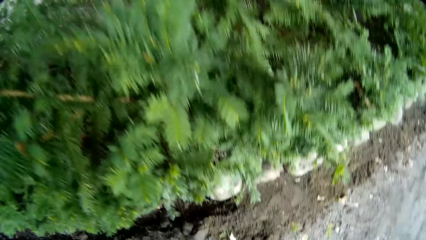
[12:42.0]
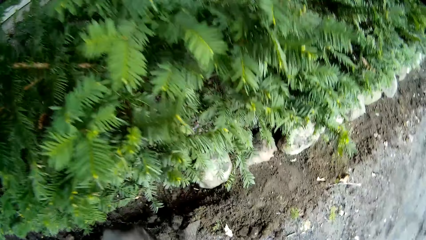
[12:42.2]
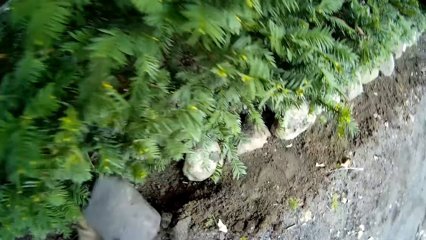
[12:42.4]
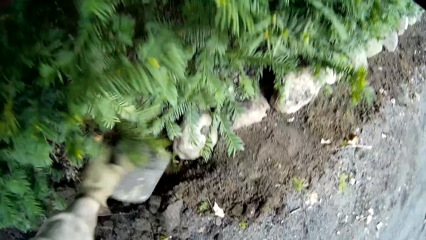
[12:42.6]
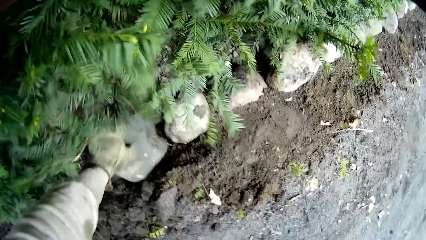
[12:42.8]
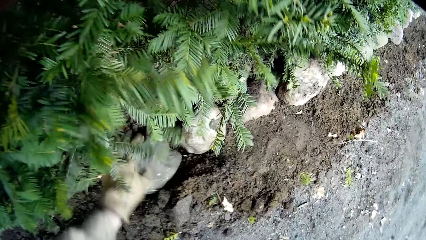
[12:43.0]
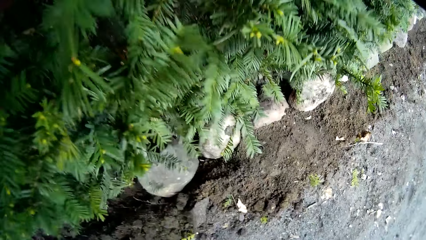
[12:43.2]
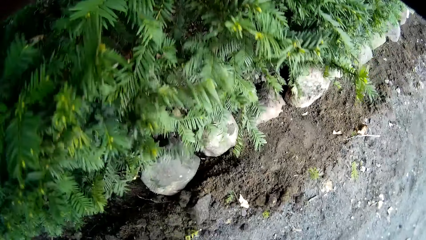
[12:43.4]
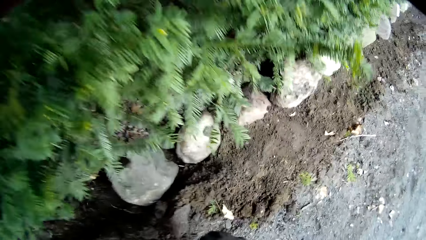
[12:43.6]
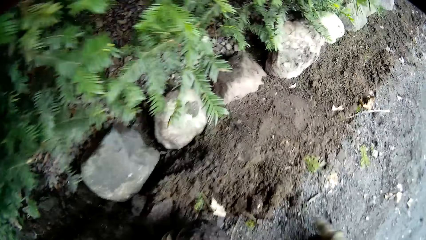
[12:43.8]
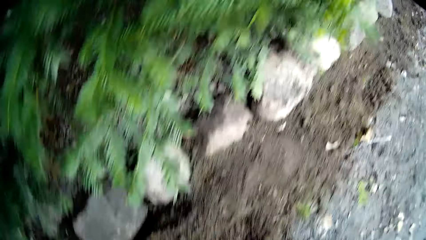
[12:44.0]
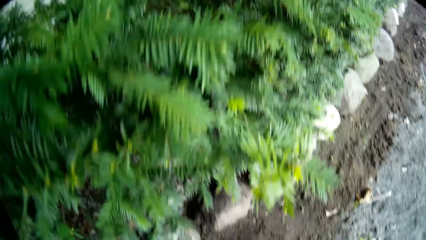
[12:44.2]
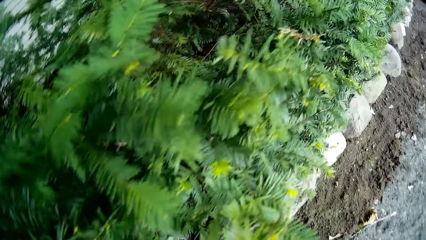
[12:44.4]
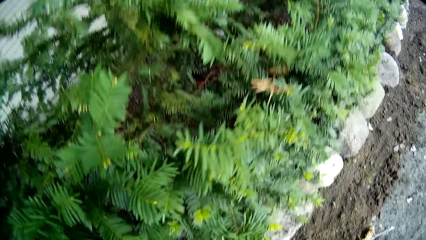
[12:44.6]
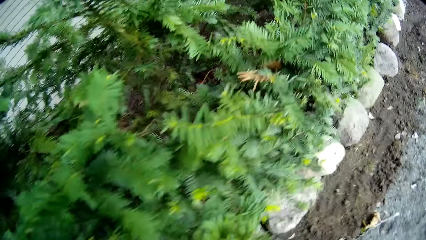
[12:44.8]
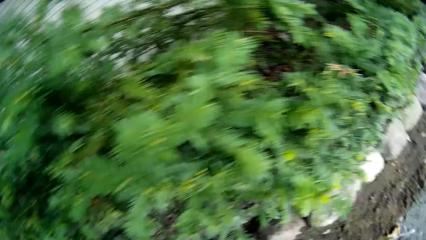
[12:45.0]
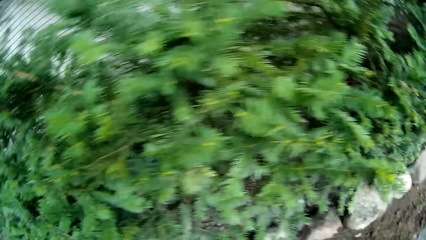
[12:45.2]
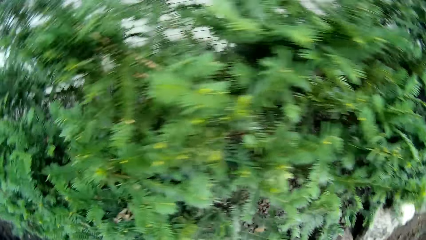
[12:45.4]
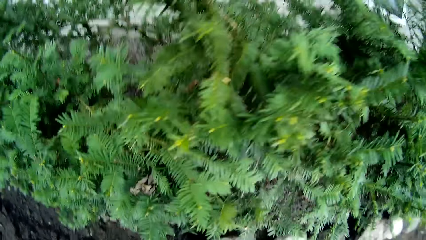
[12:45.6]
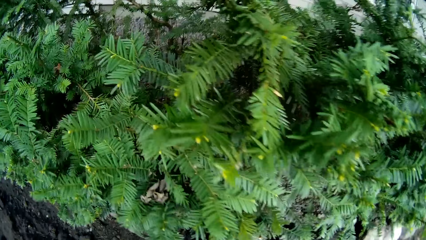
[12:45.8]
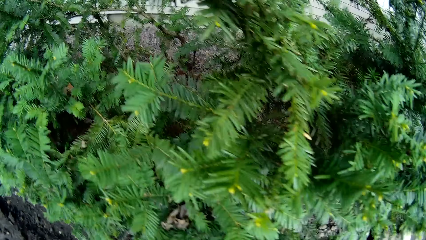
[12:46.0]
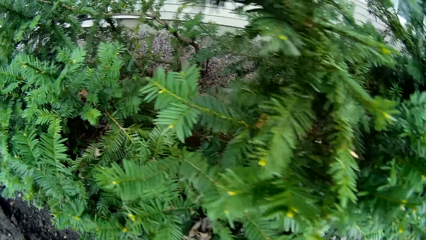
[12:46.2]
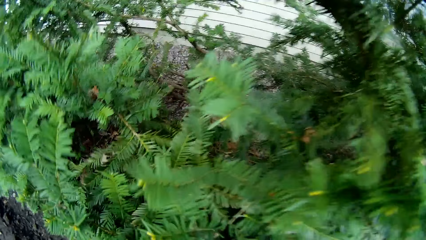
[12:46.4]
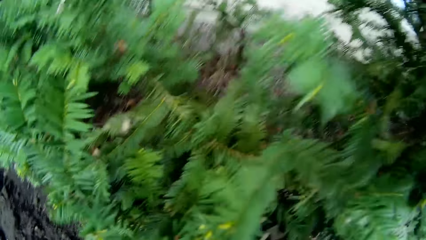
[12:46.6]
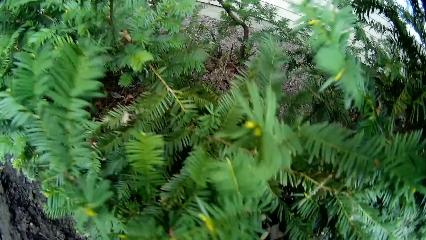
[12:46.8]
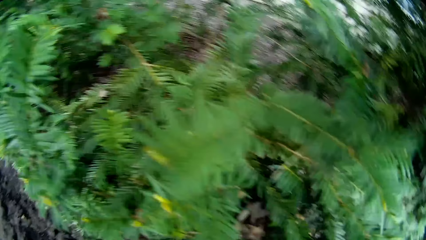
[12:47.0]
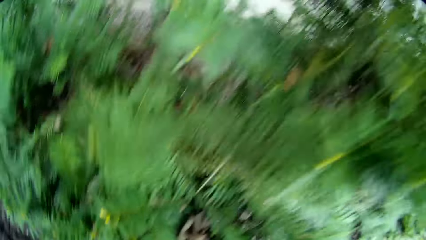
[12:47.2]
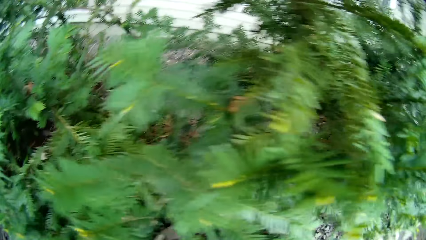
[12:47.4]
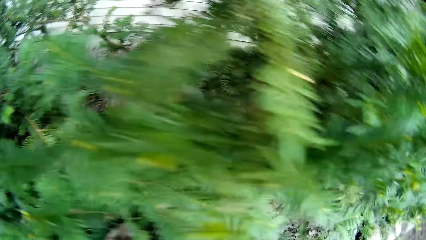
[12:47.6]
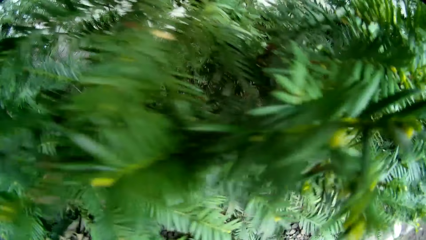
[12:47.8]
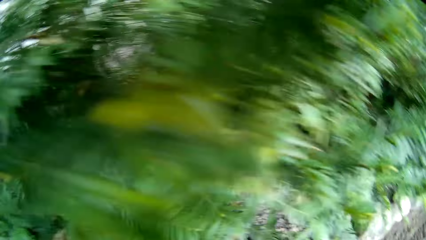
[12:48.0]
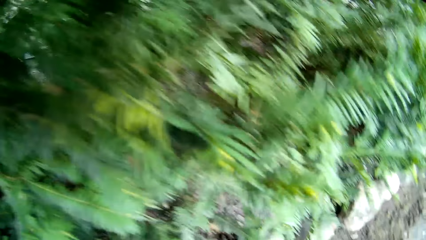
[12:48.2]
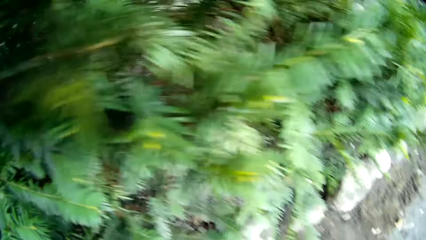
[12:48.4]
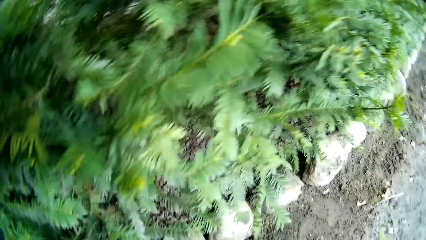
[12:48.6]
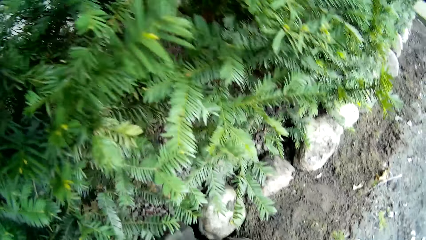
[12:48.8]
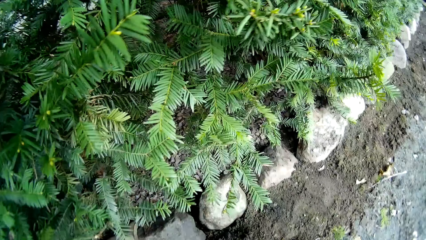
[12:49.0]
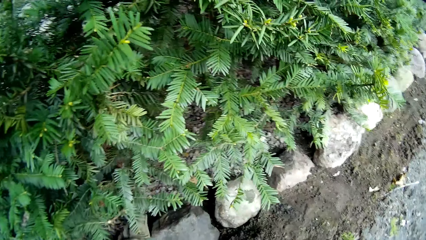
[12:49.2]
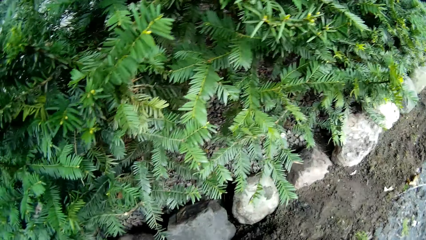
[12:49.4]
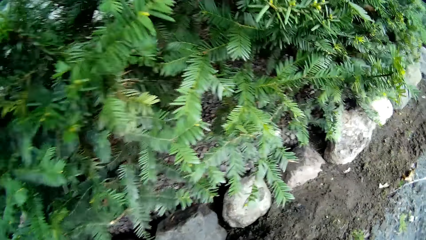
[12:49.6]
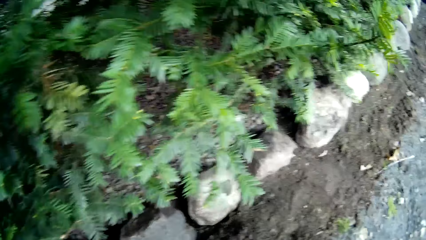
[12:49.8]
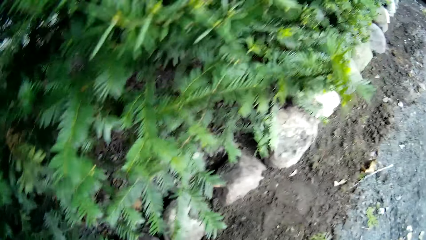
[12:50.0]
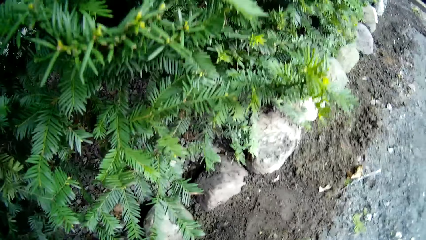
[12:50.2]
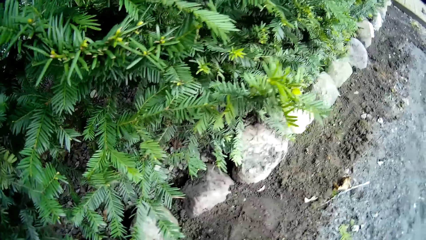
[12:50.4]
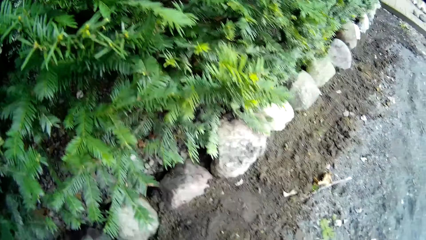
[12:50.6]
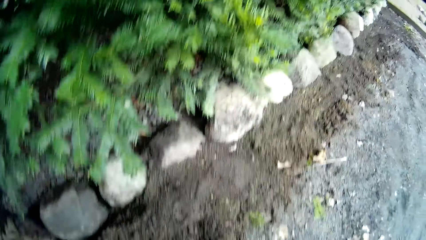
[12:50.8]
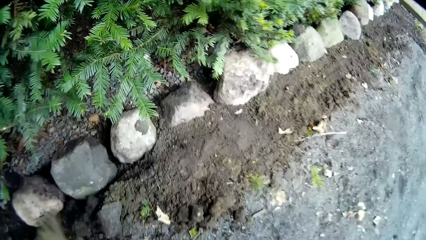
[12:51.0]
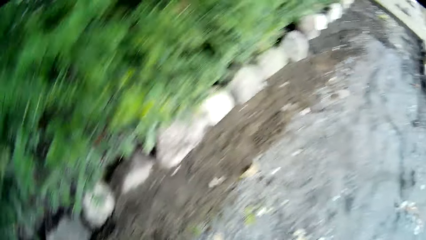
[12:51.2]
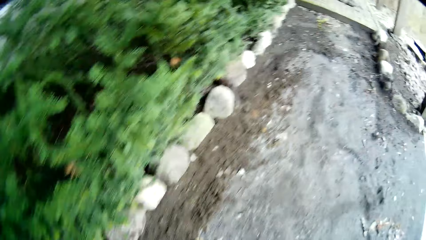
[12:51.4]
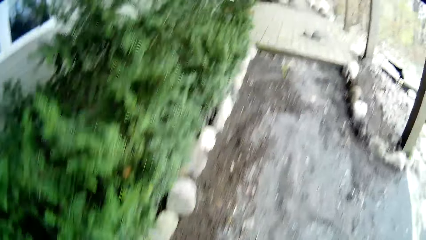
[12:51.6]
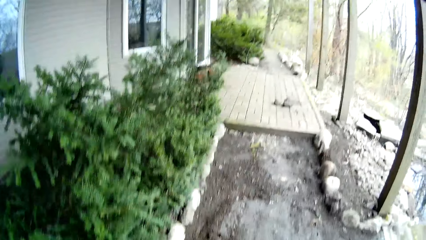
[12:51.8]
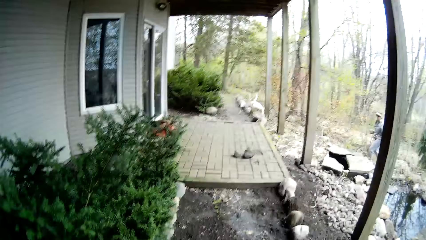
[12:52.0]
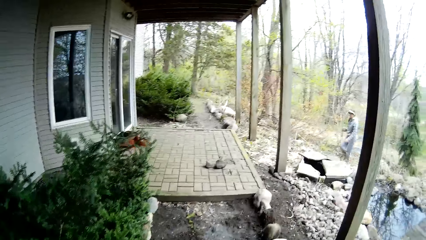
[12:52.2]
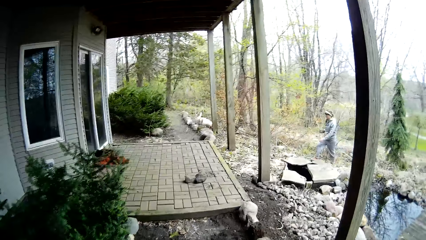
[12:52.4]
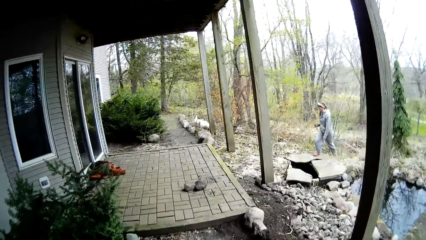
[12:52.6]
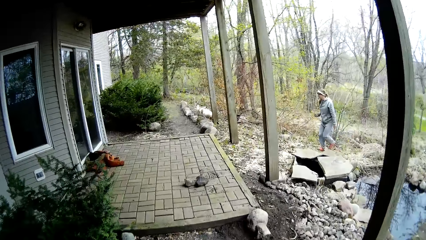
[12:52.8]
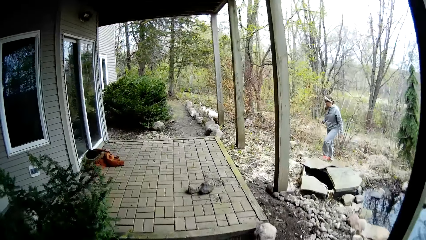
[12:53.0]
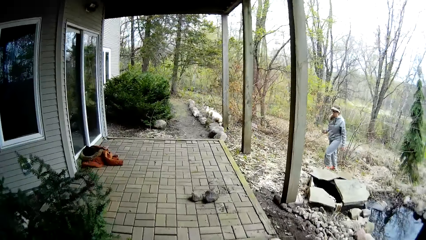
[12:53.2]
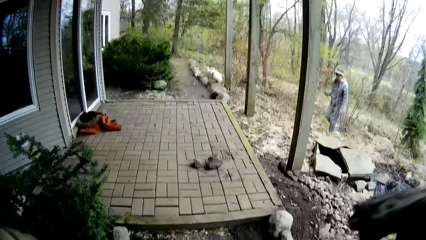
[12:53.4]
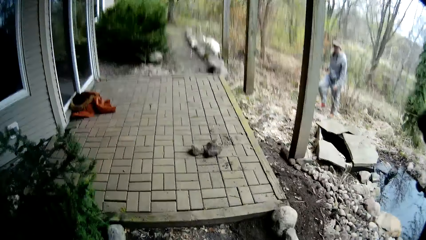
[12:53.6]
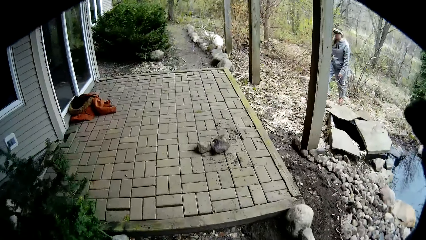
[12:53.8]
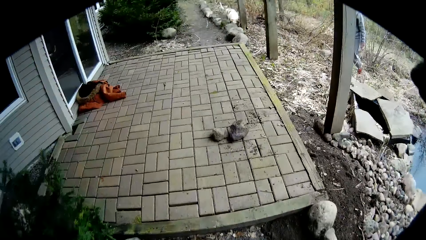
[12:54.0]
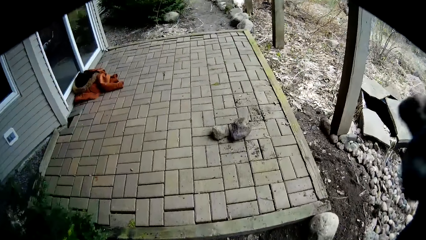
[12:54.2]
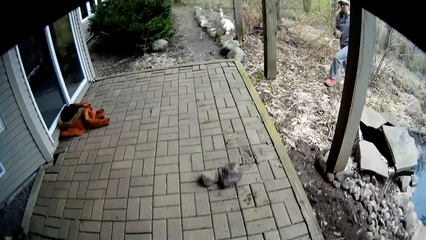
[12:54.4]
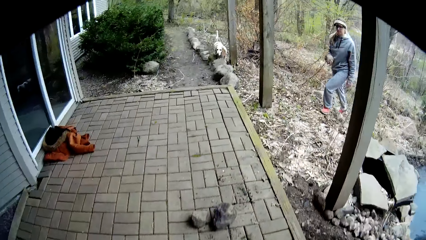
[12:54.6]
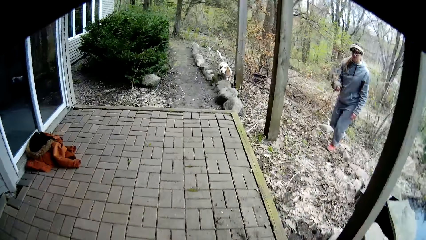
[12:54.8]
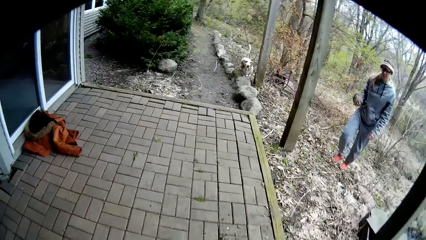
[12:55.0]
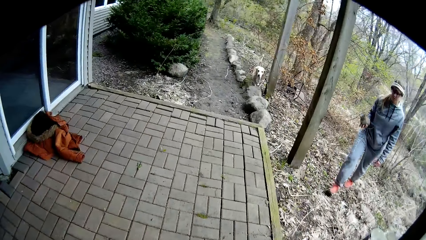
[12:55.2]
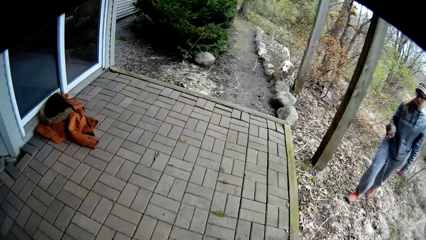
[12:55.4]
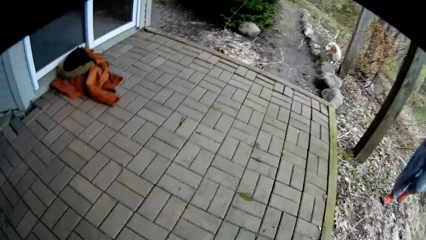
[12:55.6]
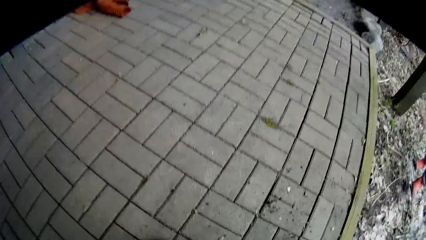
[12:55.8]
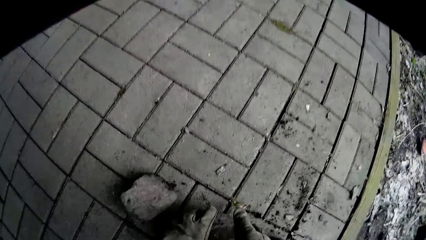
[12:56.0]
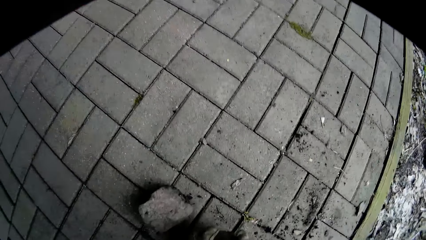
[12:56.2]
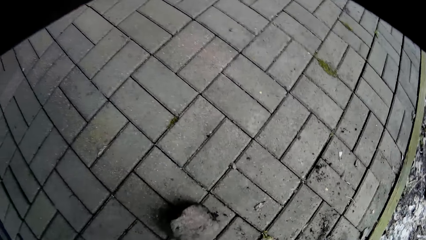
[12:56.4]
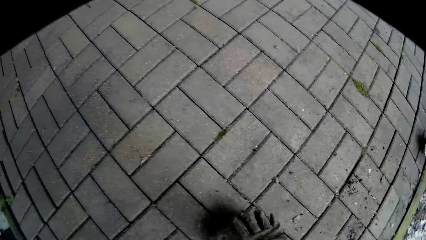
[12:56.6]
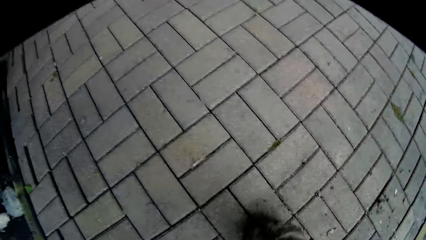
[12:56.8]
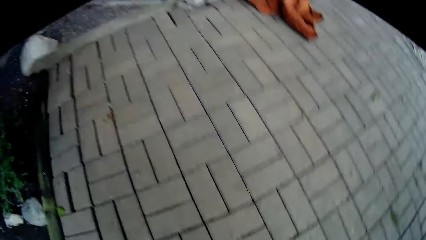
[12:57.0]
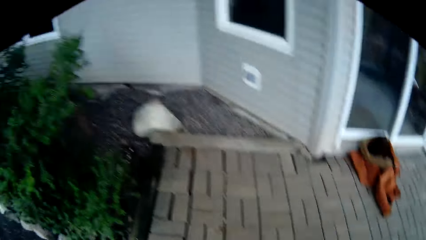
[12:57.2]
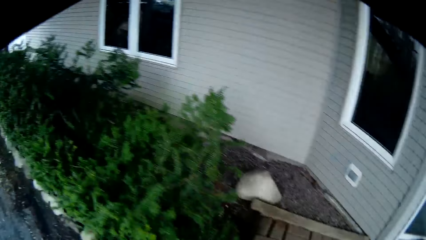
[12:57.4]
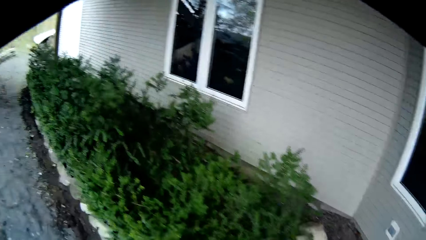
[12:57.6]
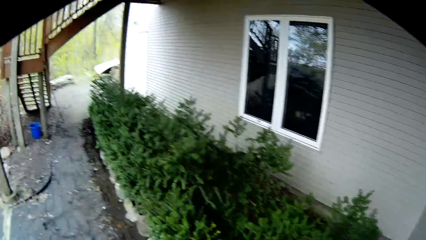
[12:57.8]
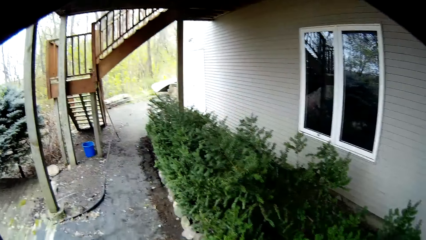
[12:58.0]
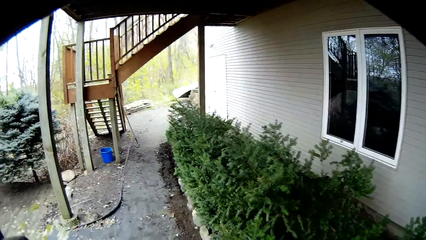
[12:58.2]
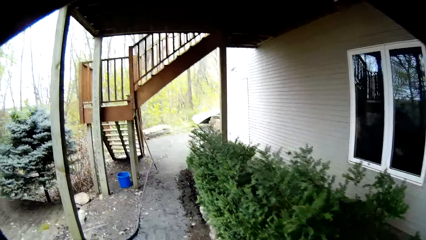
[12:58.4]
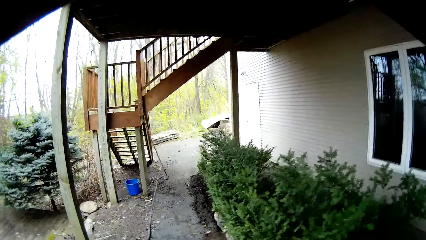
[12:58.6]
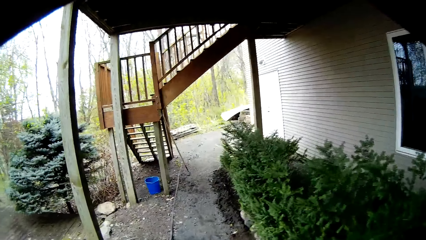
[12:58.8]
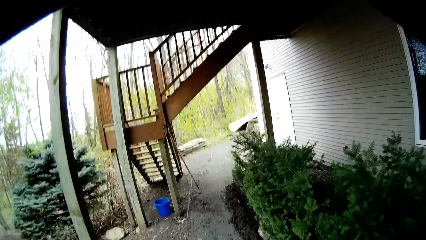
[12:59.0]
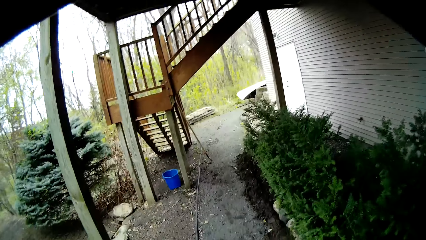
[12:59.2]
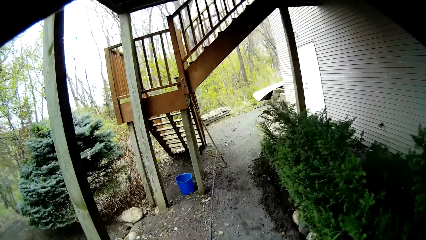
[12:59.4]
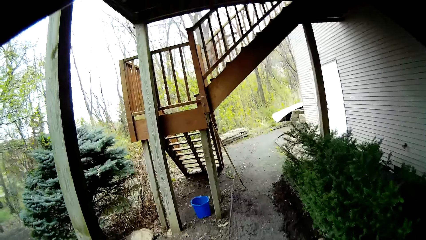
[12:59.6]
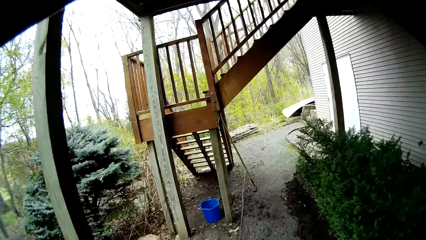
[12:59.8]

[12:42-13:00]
The camera wearer drops the stone in his right hand on the ground next to the flower. He drops the stone on the ground with his right hand. A woman walks to the front porch. The camera wearer picks up a stone from the ground with both hands. He picks up a stone from the ground with his right hand.
